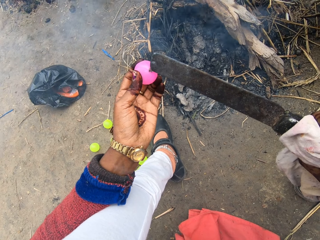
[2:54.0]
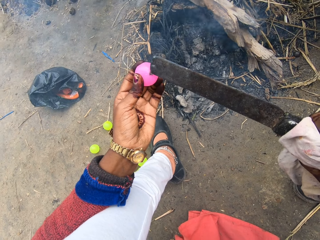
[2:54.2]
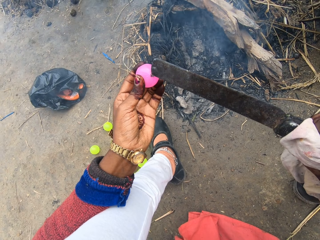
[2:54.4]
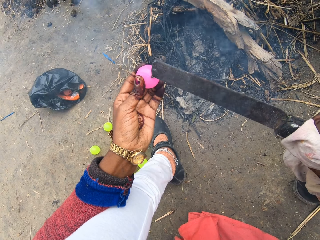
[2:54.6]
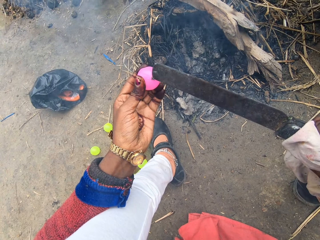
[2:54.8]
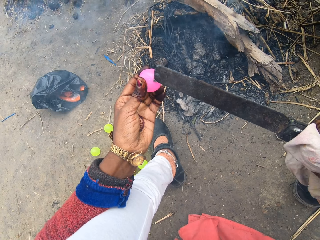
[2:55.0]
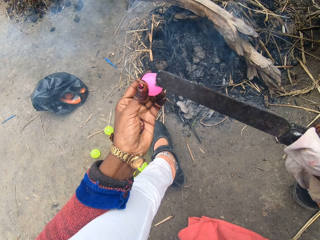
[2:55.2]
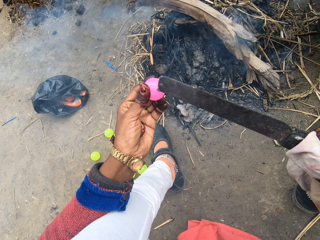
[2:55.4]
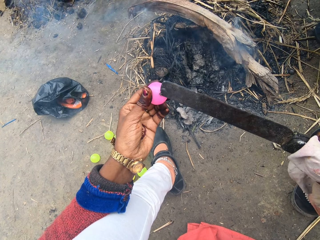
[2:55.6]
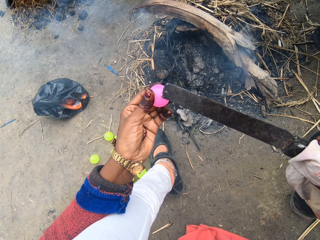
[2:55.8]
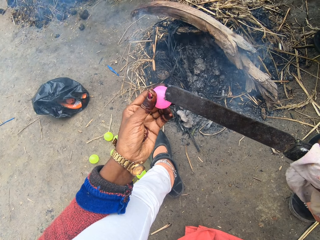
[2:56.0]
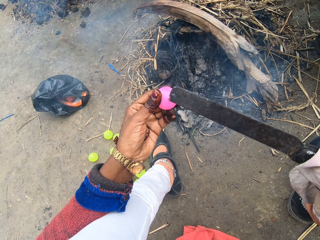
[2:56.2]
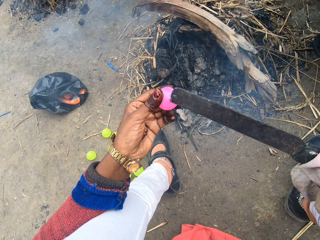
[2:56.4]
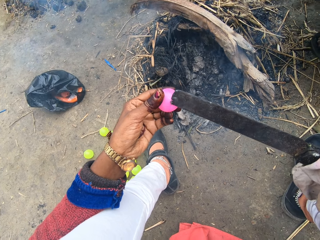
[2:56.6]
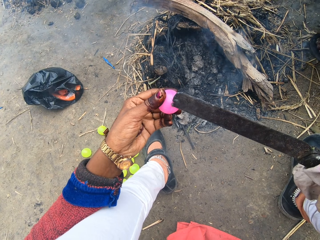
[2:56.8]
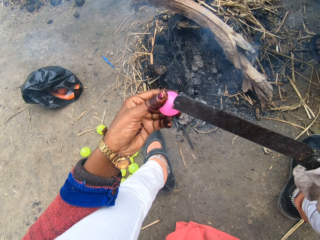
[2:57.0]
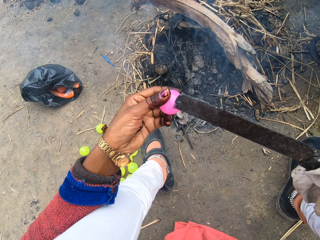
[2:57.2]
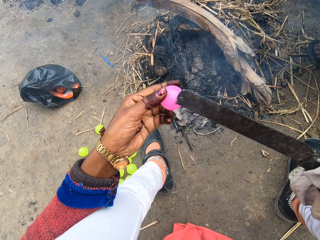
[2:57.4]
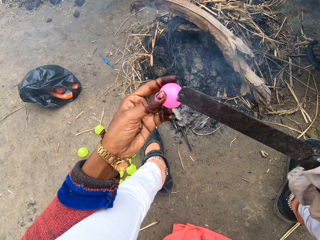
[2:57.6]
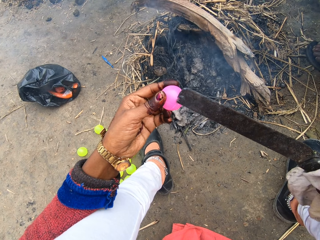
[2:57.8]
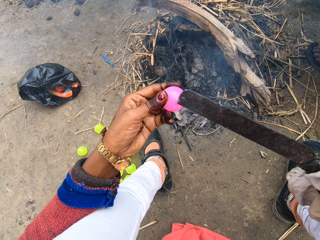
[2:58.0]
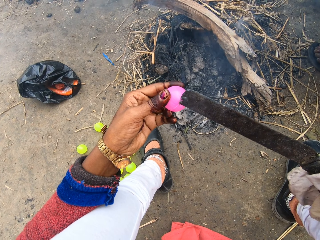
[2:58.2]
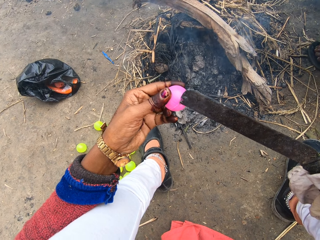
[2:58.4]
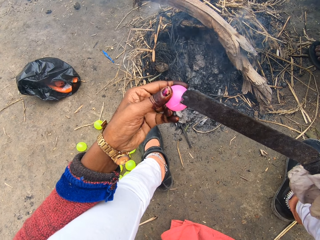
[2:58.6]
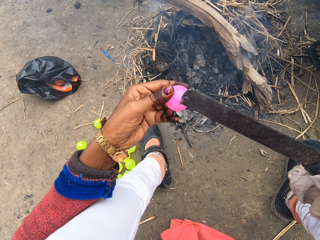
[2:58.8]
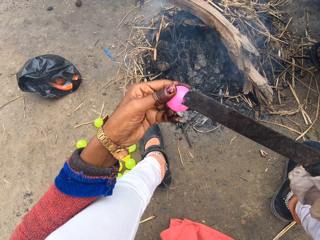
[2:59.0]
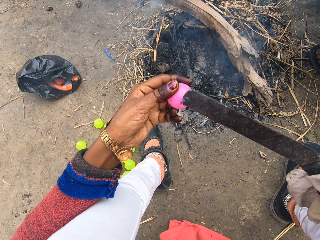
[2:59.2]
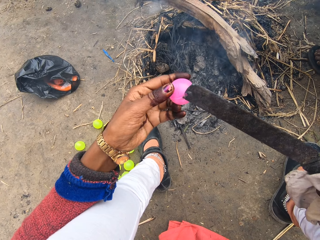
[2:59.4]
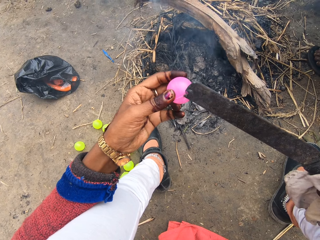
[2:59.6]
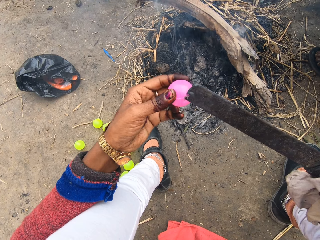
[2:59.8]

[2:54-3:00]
The camera wearer cuts the ball with the knife. They put the knife on the ball.

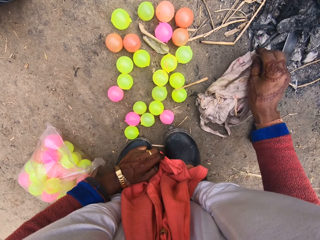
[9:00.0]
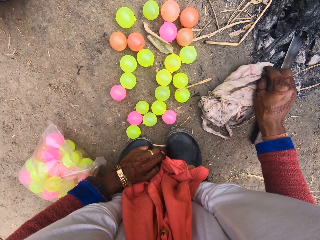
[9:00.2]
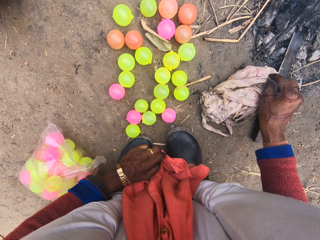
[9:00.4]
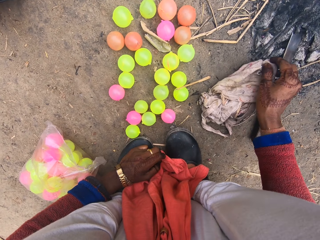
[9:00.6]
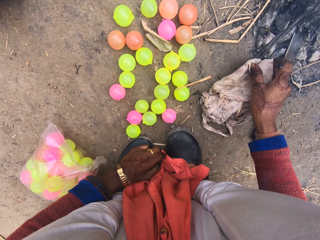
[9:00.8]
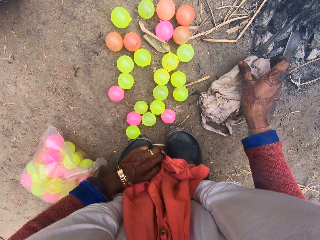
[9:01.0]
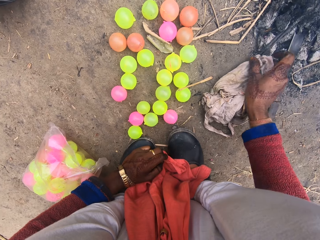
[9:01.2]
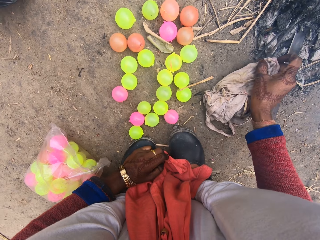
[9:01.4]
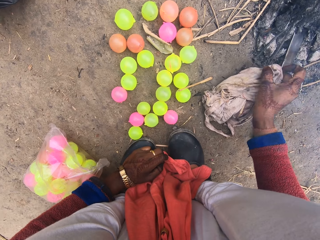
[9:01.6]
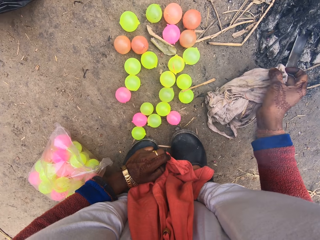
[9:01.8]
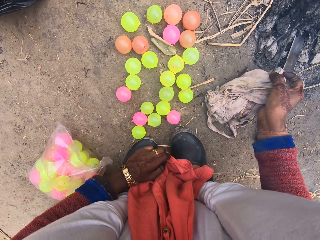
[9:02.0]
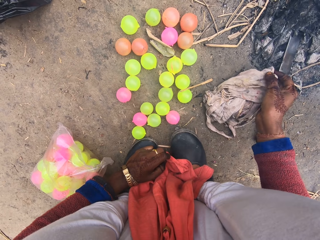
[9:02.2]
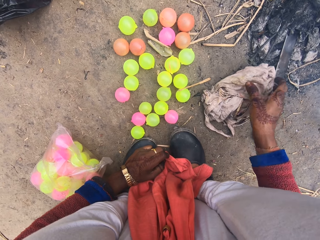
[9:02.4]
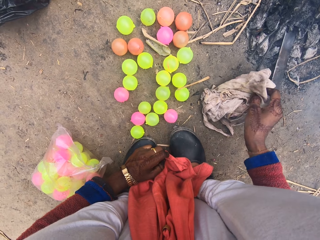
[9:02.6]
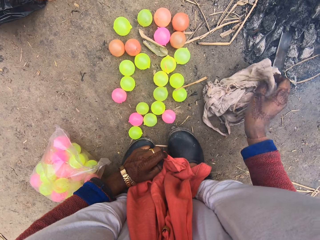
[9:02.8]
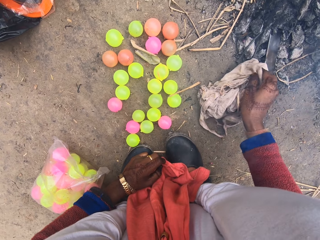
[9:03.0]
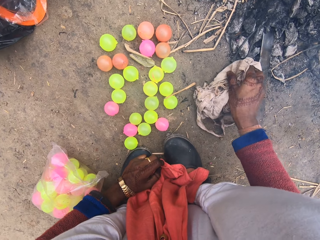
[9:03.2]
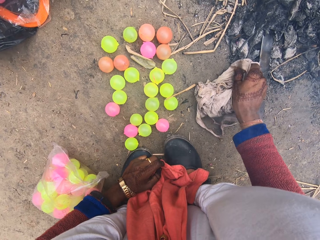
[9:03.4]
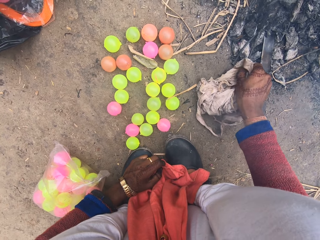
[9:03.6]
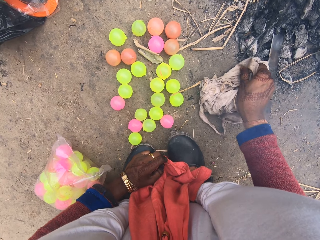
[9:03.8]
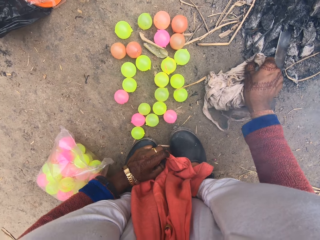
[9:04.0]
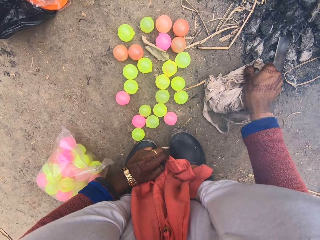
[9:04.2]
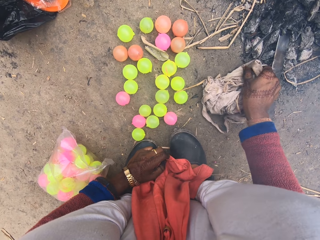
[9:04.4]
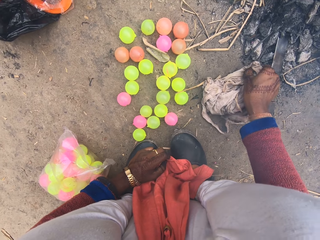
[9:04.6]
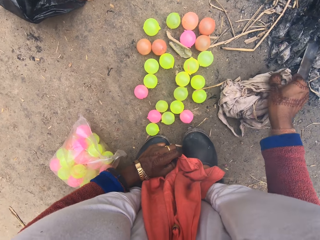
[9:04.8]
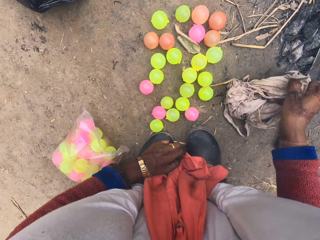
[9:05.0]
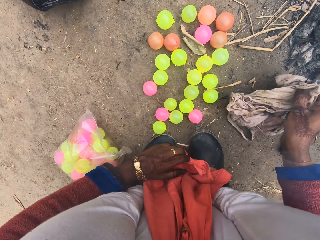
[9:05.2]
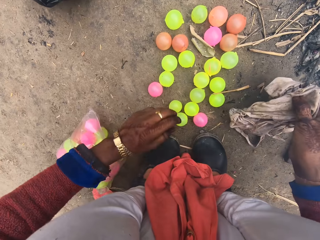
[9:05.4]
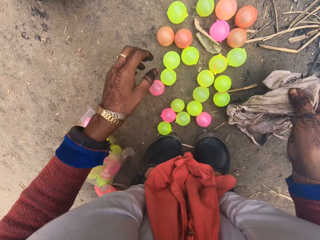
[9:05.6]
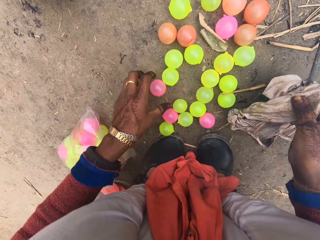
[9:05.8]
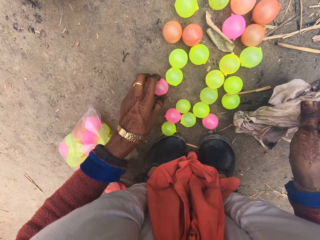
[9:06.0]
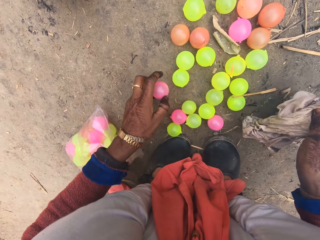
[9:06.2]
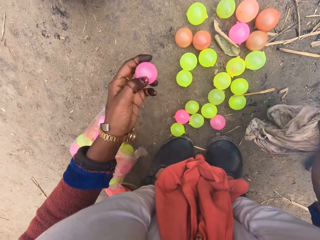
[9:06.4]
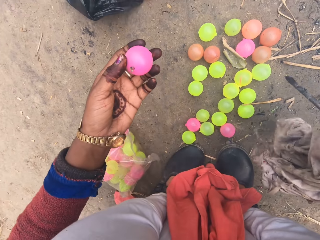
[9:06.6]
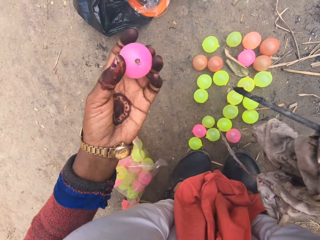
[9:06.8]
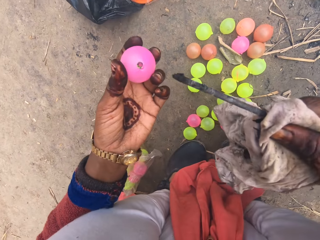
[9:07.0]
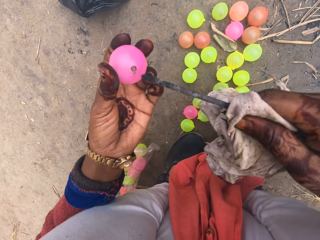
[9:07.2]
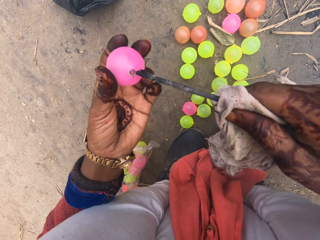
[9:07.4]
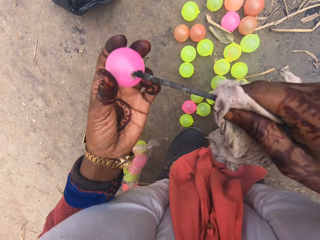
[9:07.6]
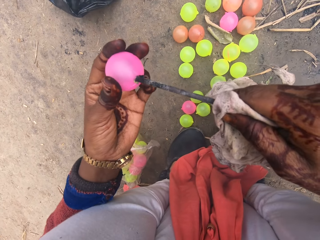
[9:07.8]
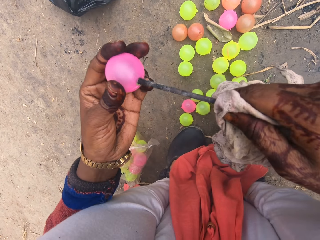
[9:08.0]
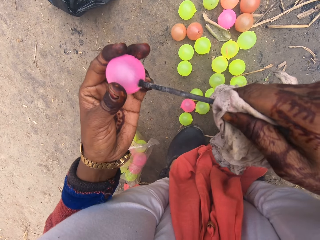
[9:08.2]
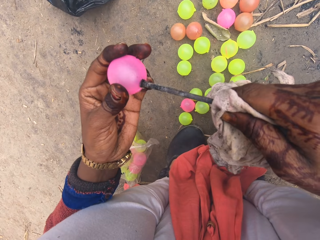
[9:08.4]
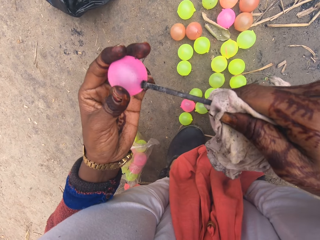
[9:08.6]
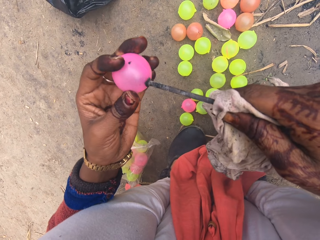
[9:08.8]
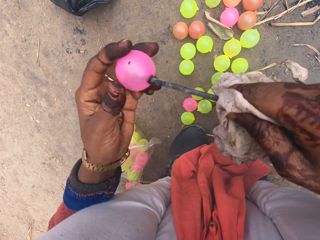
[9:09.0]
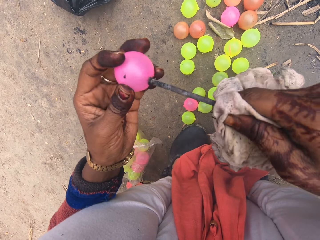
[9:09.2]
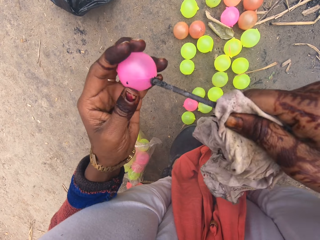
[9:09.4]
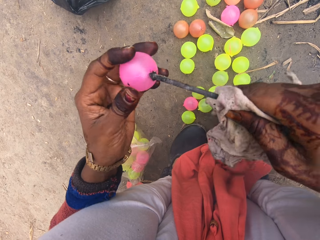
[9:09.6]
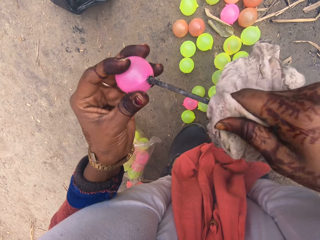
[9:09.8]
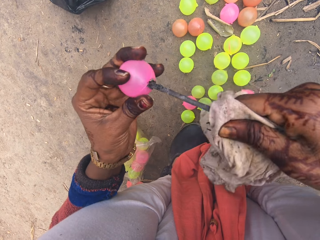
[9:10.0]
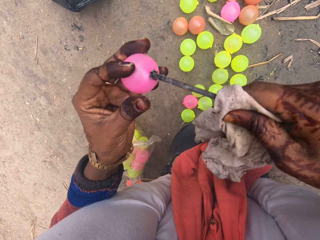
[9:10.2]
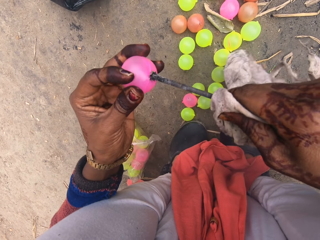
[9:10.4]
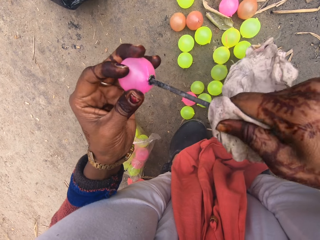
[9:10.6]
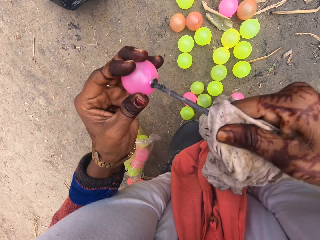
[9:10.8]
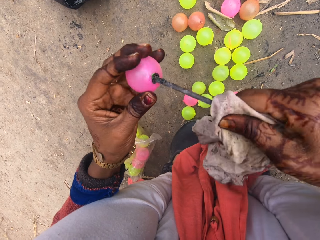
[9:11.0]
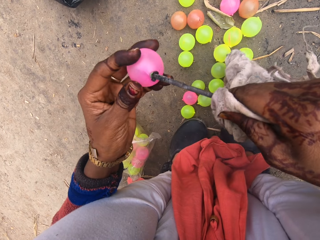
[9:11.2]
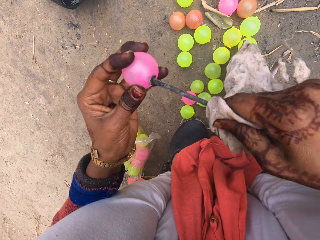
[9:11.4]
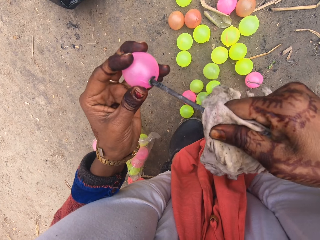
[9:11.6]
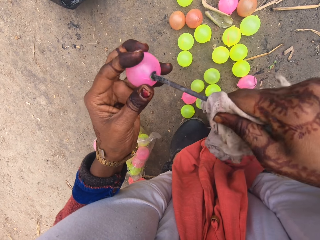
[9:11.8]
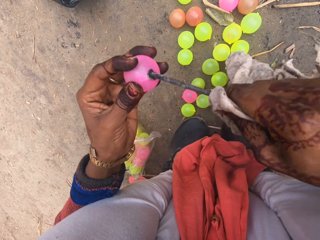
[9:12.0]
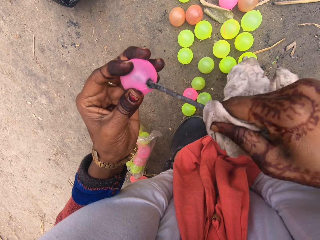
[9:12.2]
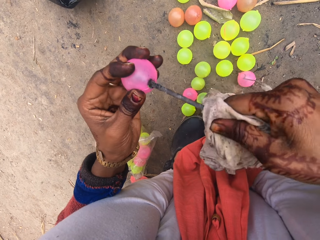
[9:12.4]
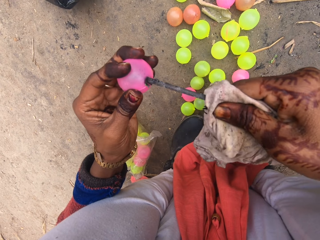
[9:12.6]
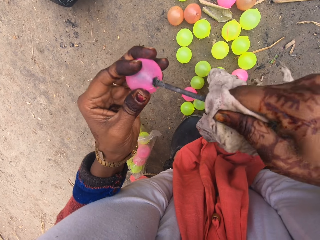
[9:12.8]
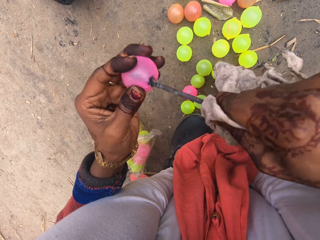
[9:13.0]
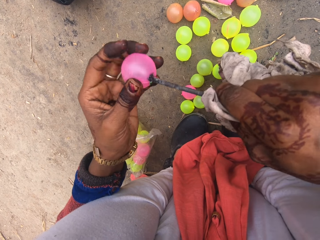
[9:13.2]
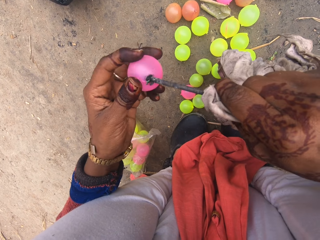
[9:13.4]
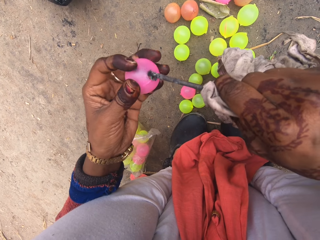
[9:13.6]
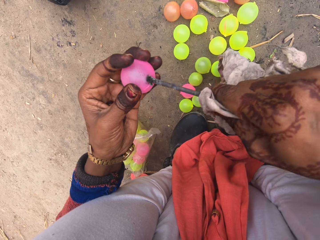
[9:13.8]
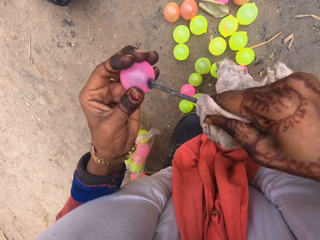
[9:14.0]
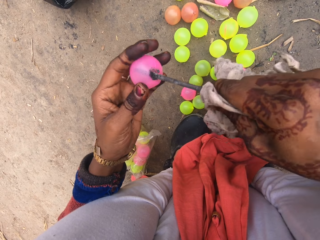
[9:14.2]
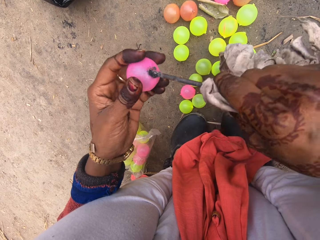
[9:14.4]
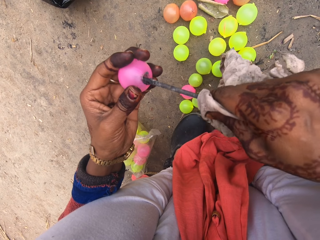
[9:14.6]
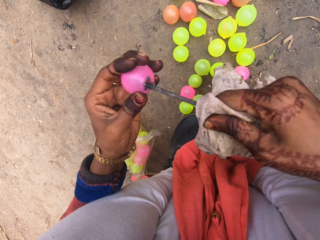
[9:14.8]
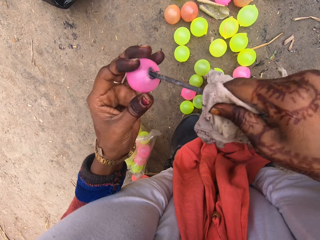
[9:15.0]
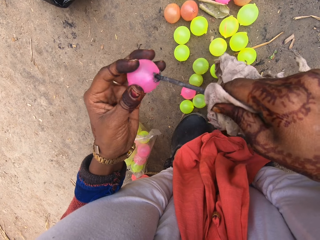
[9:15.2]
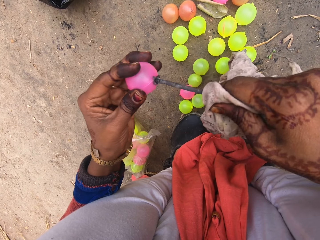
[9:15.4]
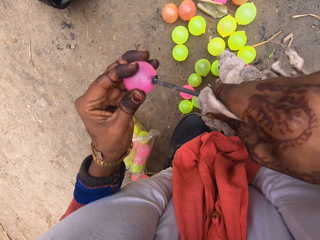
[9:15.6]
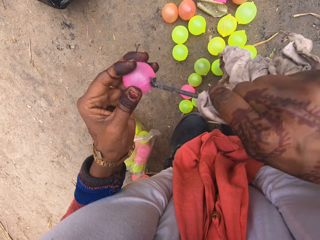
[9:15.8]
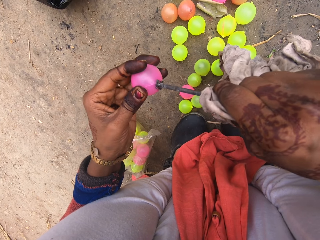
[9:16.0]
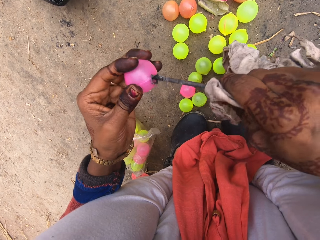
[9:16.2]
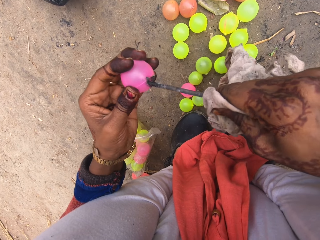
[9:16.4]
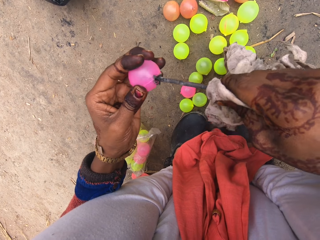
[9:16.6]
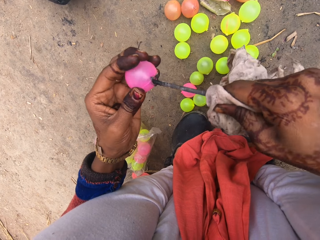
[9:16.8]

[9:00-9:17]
The camera wearer holds a nail with the cloth. They pick up the nail from coal with the cloth. They pick up a plastic ball from the ground. They make a hole in the plastic ball with the hot nail.
